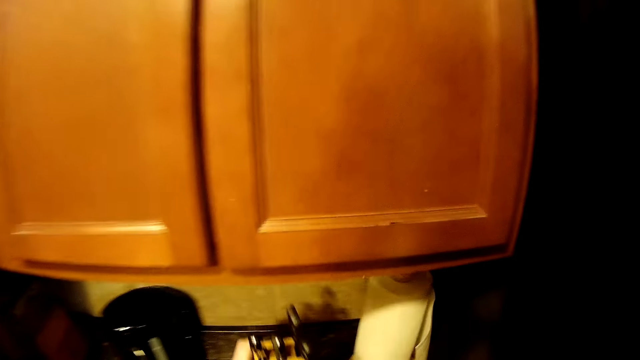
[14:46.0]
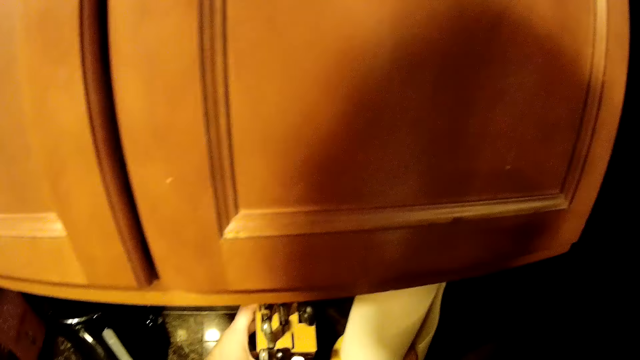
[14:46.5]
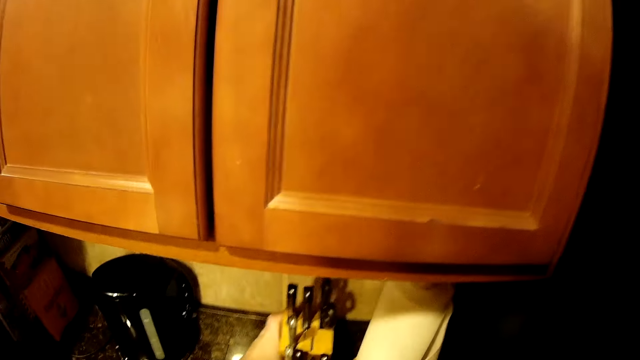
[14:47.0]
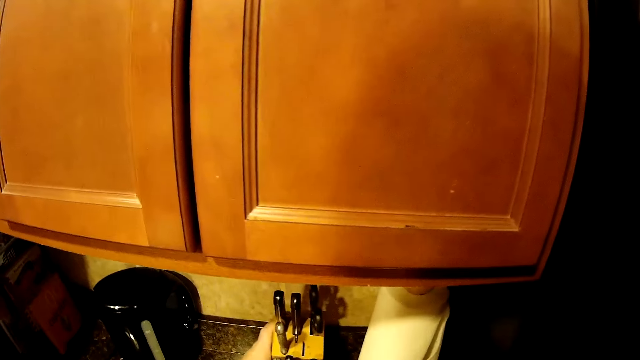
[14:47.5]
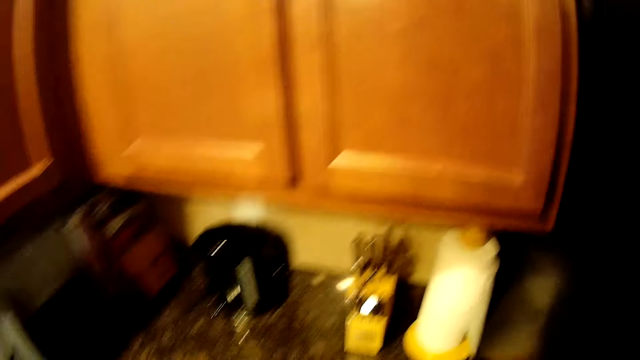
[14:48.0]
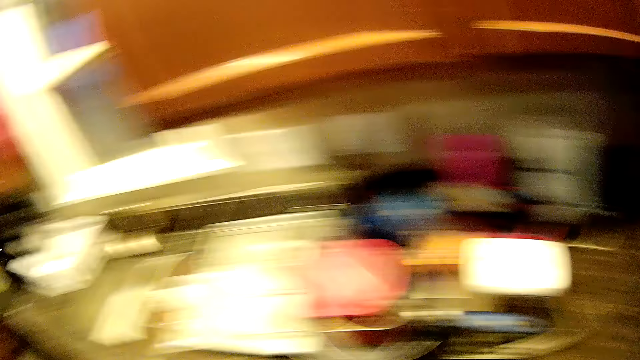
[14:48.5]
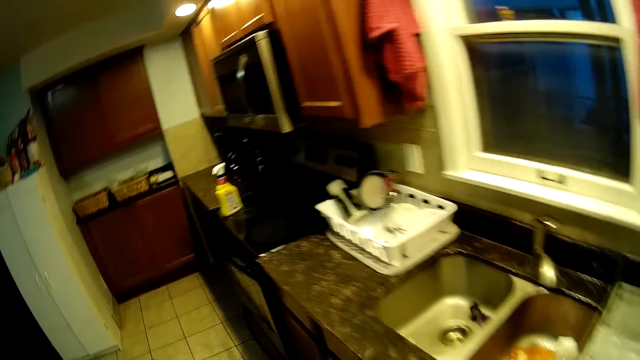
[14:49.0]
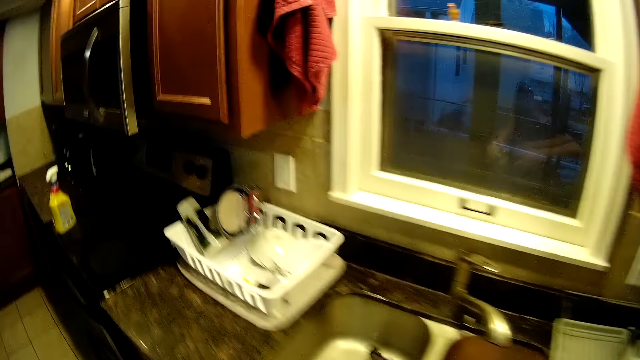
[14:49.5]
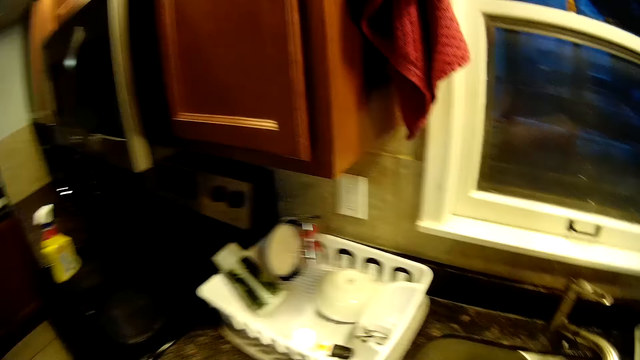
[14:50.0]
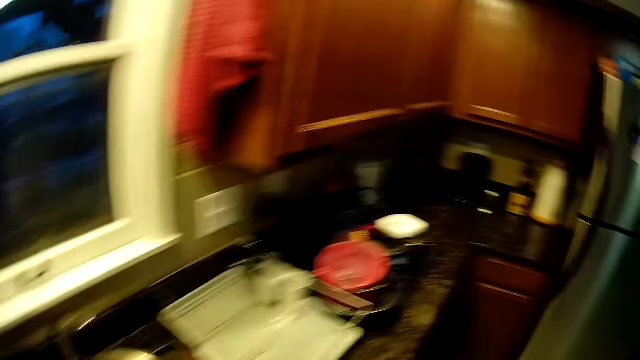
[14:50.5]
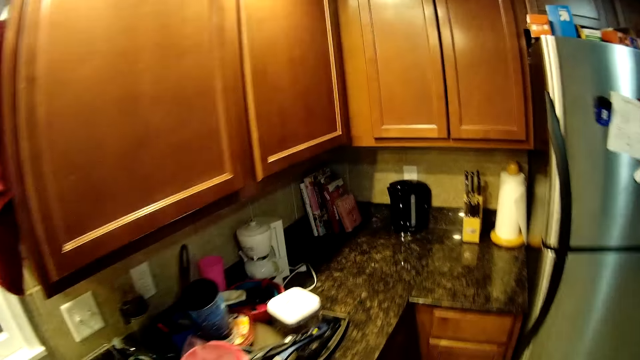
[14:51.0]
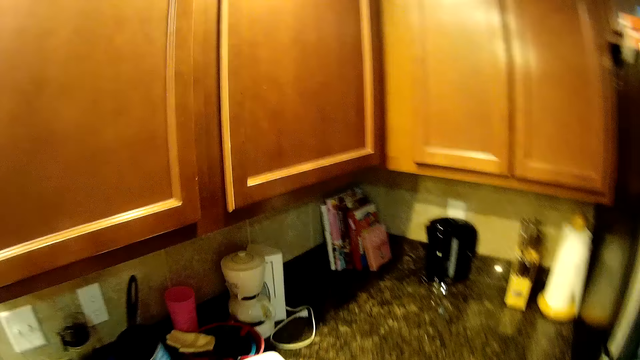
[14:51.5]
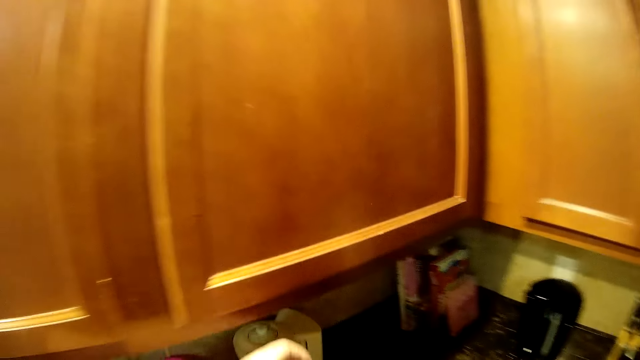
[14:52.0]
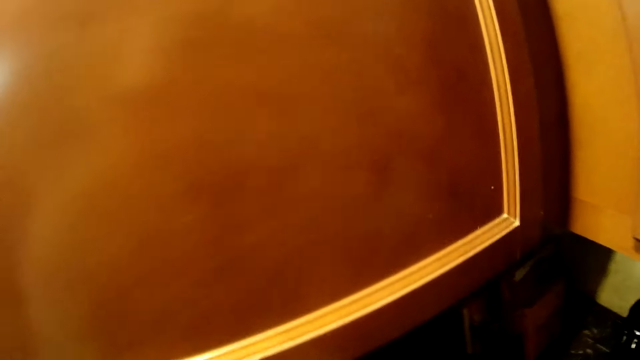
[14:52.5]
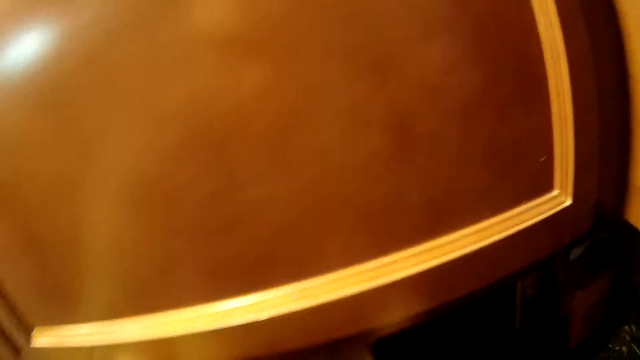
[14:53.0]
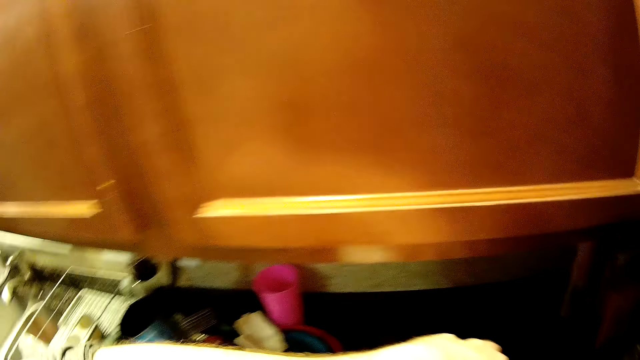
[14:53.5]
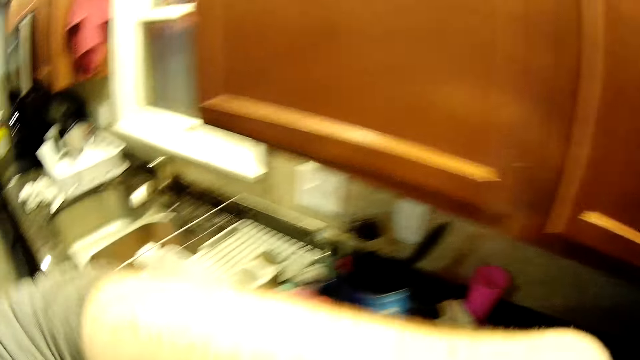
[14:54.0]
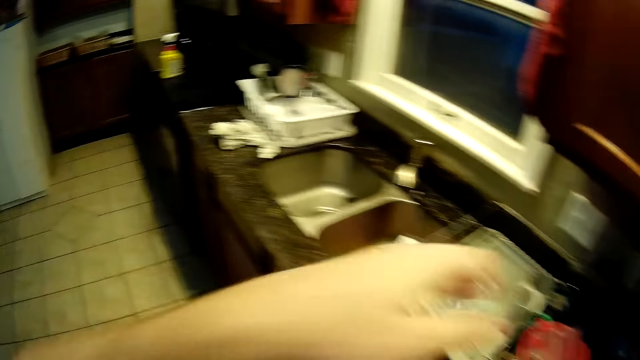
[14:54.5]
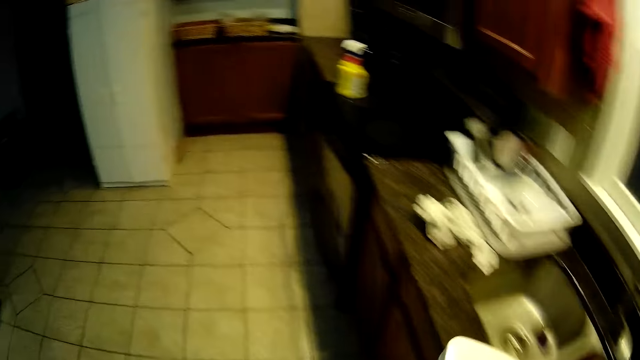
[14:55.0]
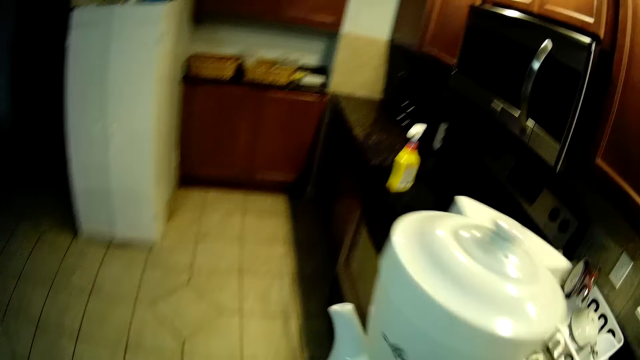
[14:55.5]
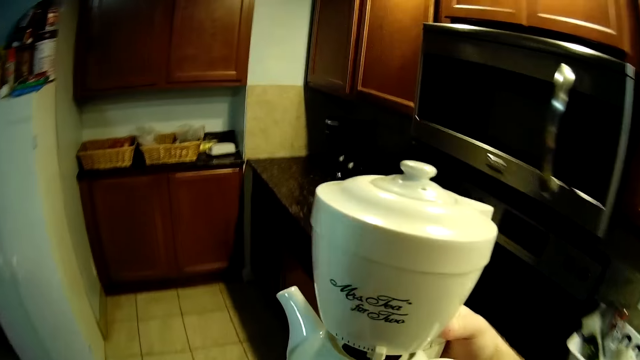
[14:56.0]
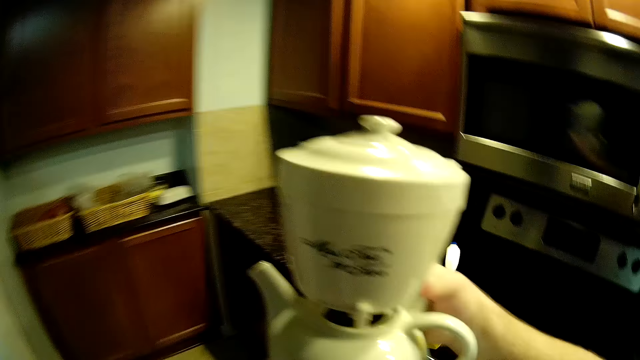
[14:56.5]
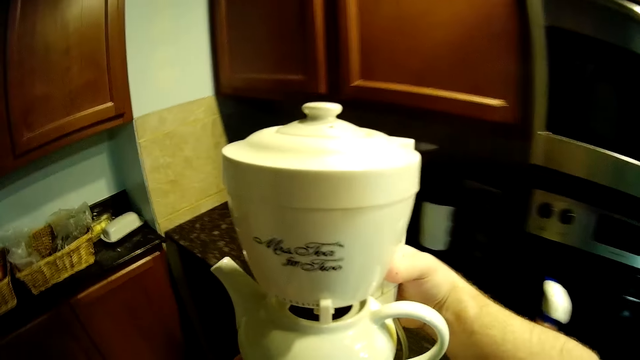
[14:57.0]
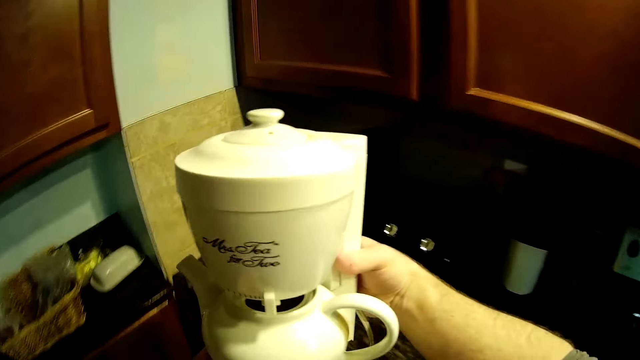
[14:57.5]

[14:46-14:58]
The camera wearer puts the knife holder on the counter. They walk in the kitchen. They pick up kettles. They pick up a blender. They walk in the kitchen. They move the kettles.

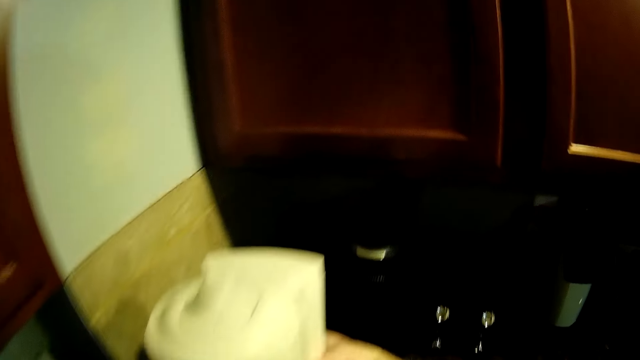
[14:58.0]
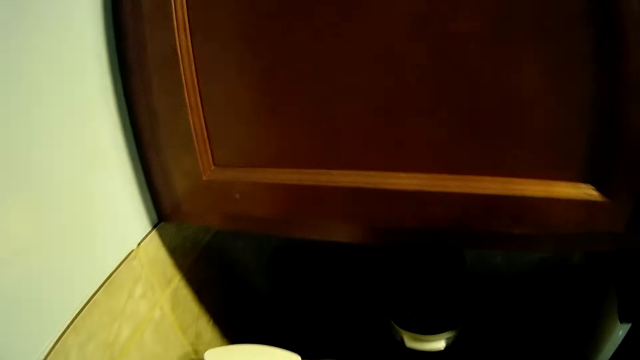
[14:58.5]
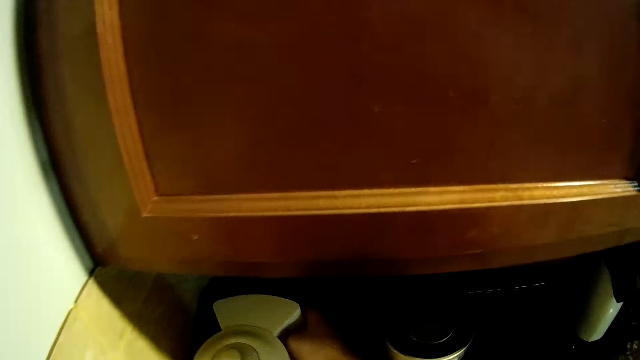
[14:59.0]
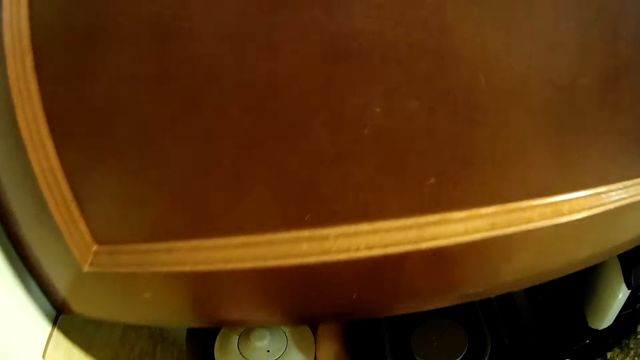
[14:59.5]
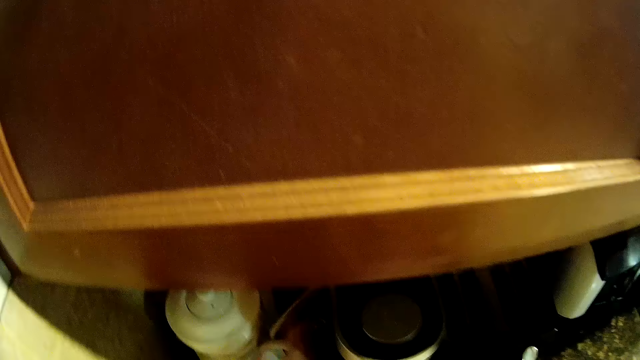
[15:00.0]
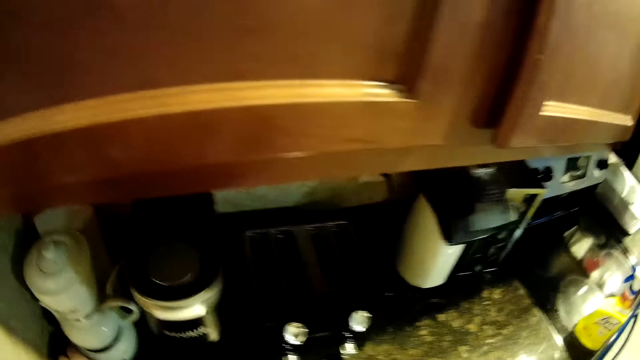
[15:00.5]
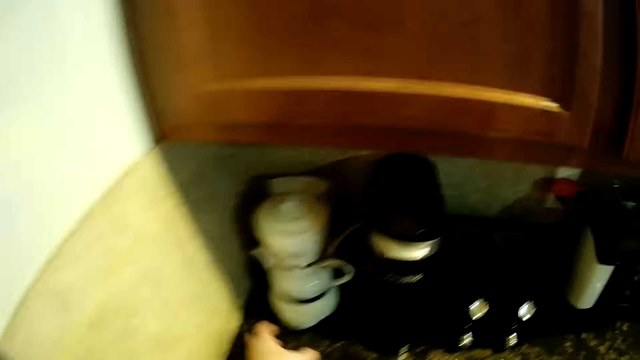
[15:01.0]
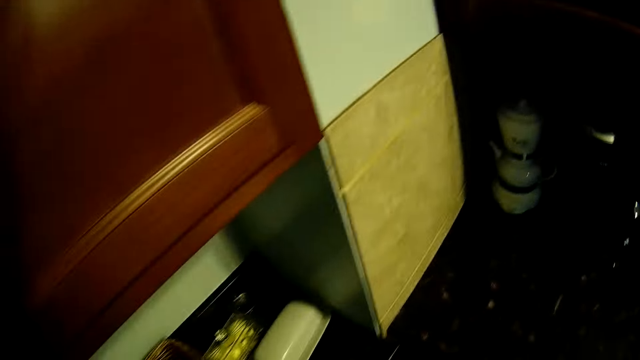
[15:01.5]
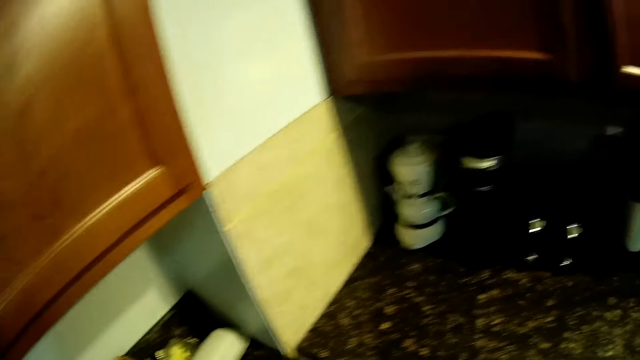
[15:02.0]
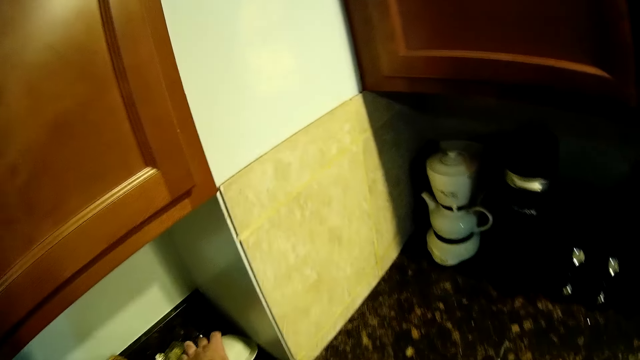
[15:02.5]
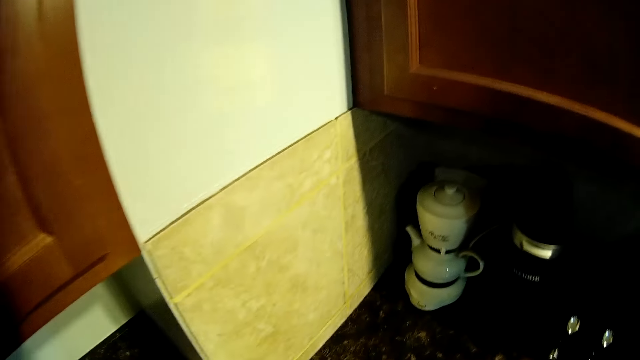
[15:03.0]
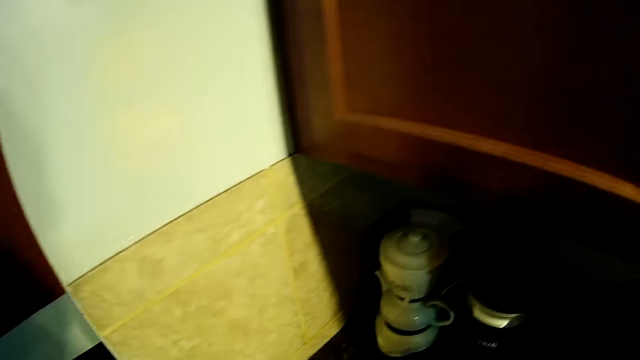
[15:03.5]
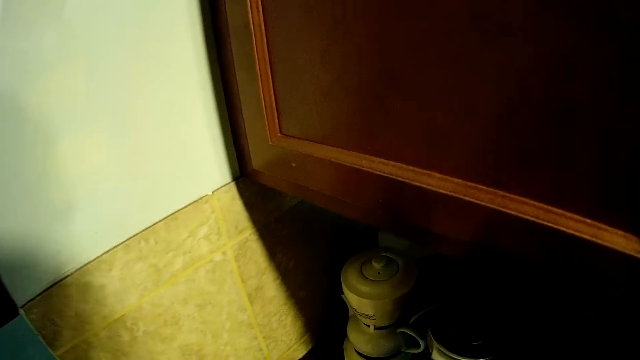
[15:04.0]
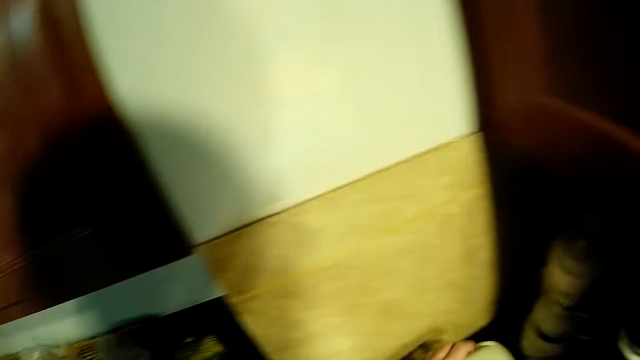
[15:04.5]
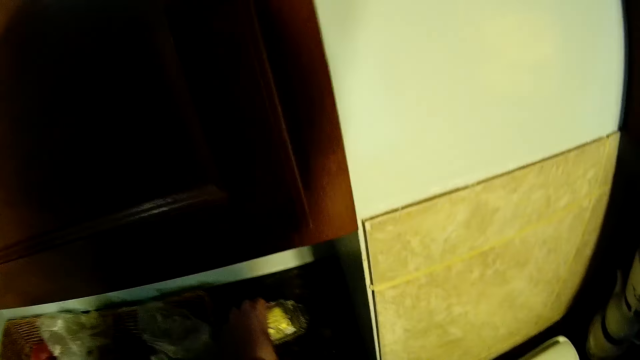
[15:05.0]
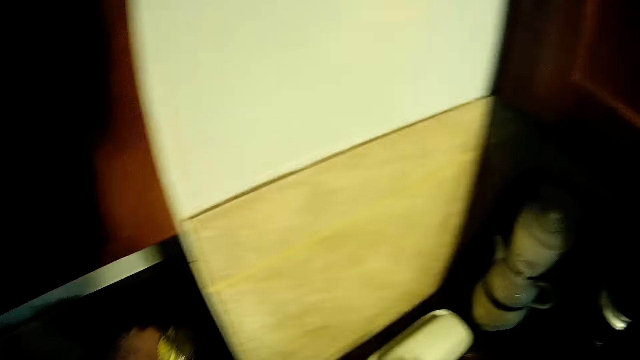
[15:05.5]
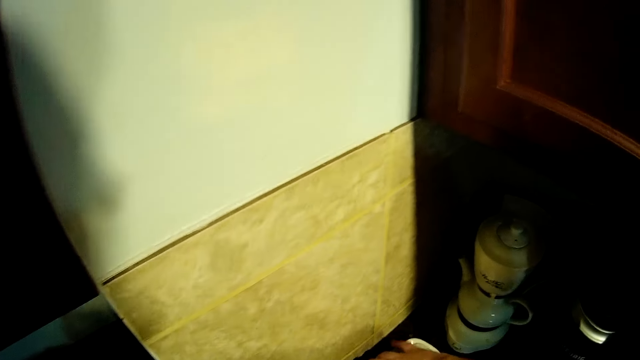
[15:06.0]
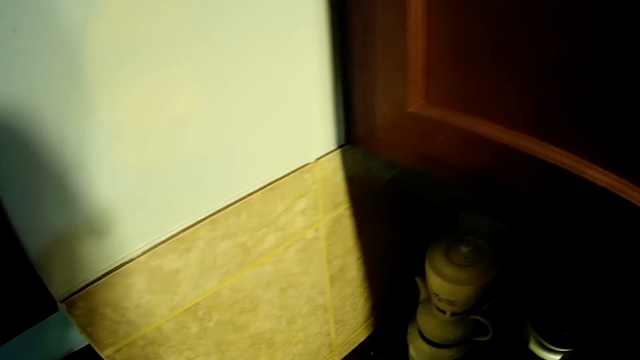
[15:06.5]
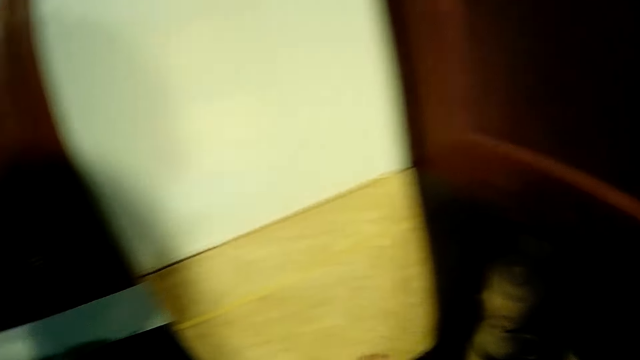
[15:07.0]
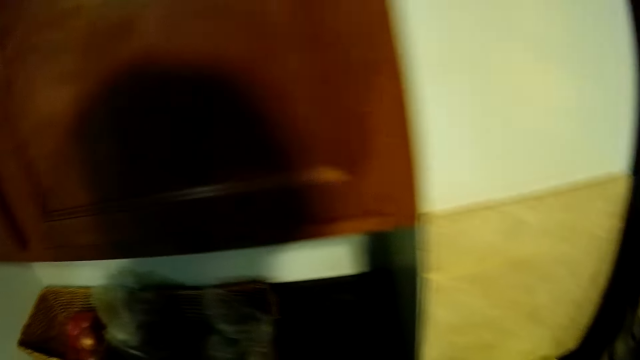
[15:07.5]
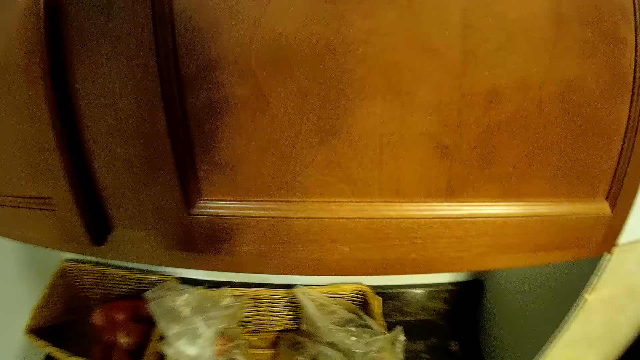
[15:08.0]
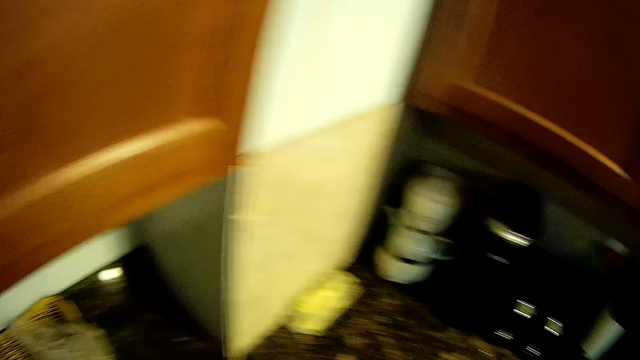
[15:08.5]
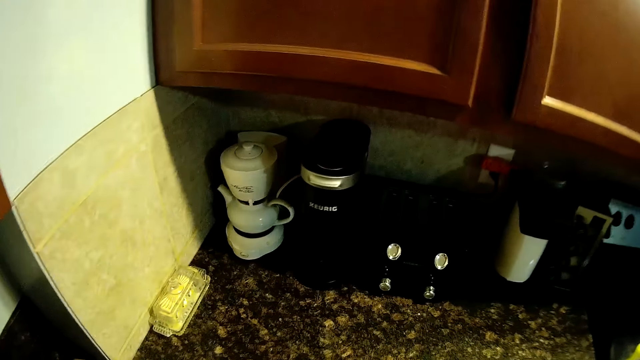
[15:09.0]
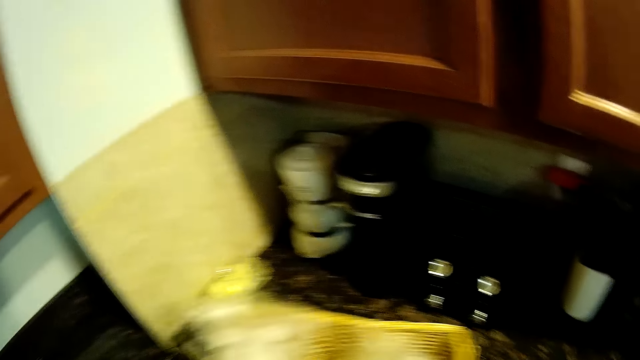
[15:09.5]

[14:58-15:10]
The camera wearer puts the kettles down. They put the blender down. They walk in the house. They pick up something. They move something. They place something on the counter. They pick up something. They move something. They place something on the counter. They pick up a basket. They move the bread basket.
